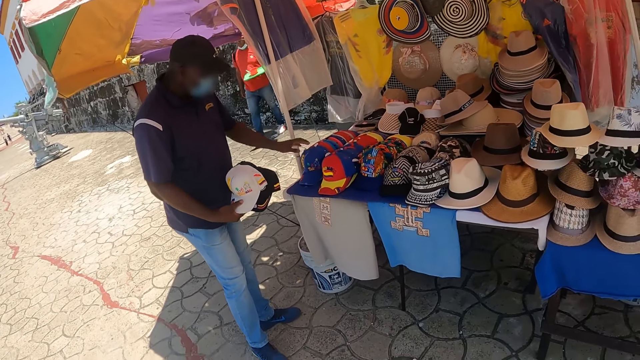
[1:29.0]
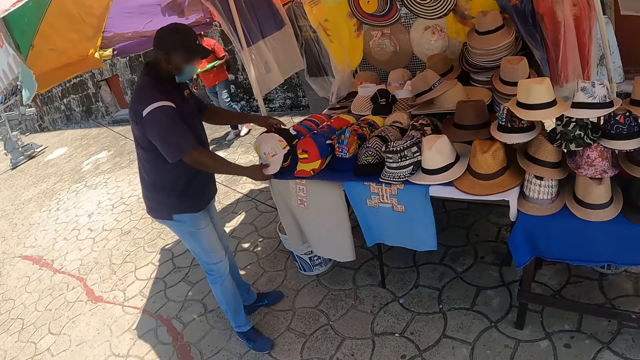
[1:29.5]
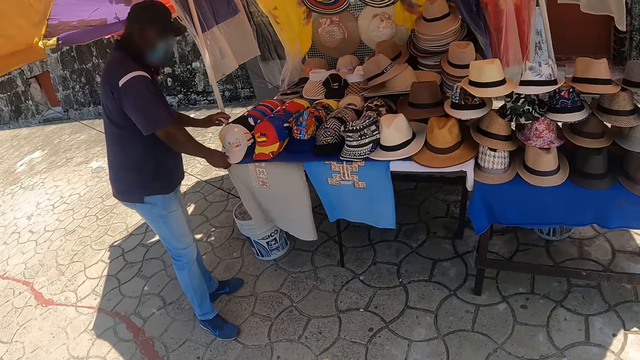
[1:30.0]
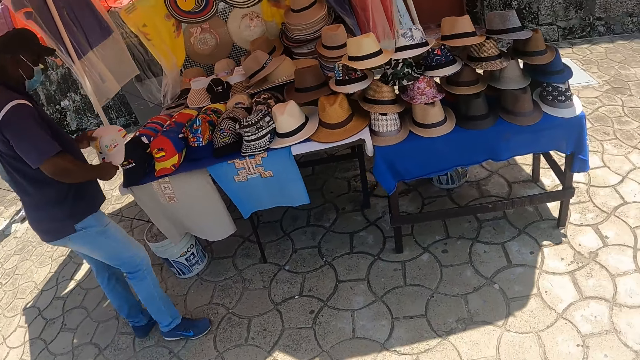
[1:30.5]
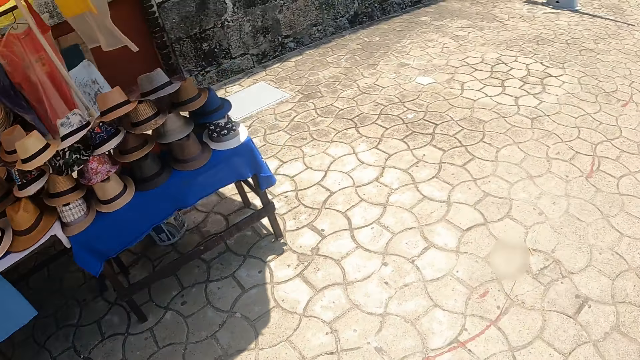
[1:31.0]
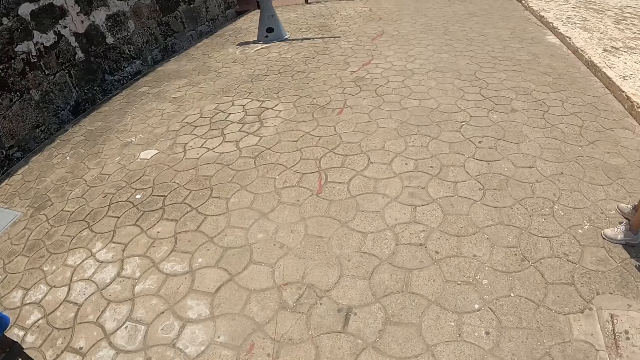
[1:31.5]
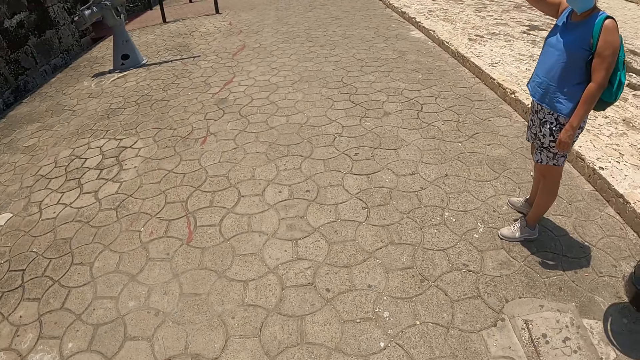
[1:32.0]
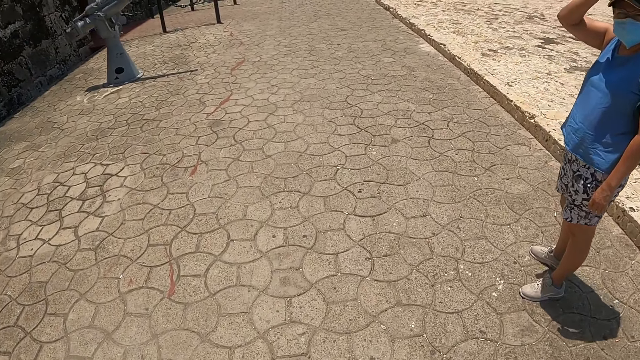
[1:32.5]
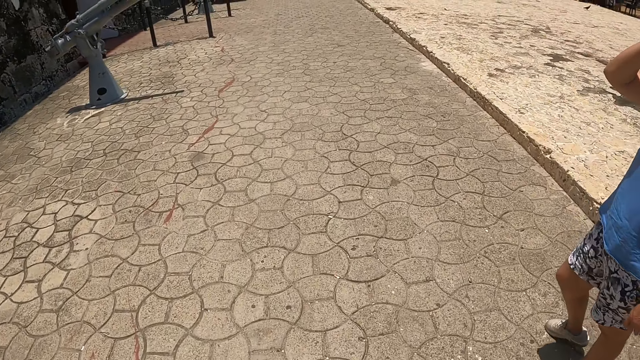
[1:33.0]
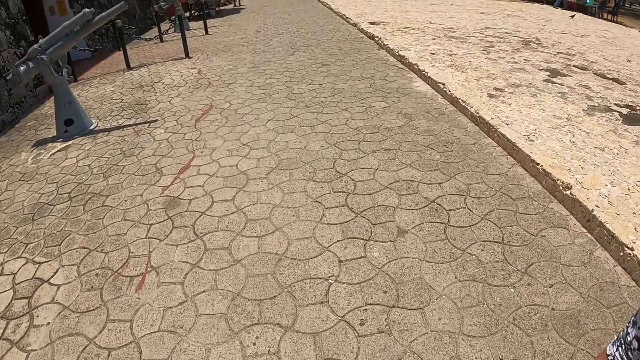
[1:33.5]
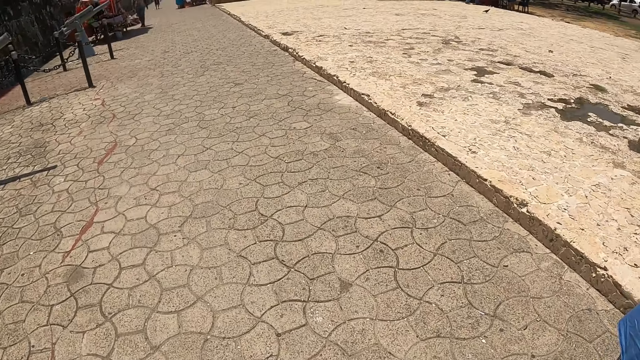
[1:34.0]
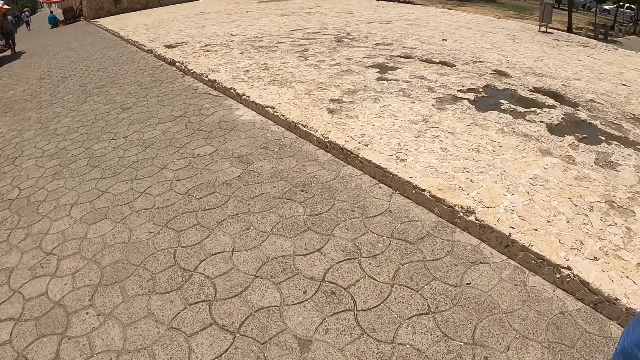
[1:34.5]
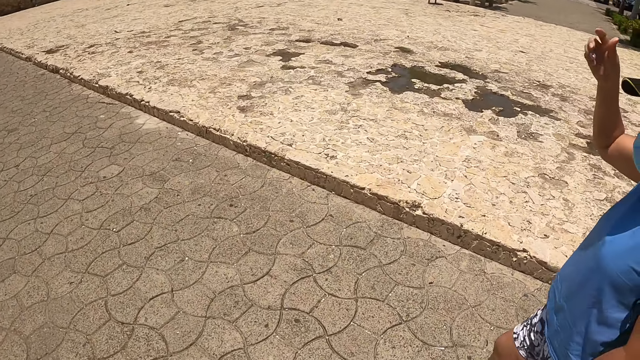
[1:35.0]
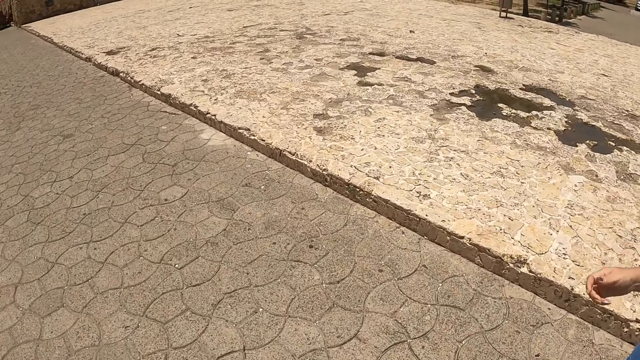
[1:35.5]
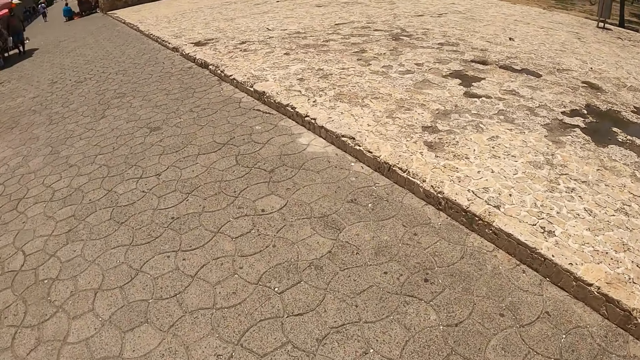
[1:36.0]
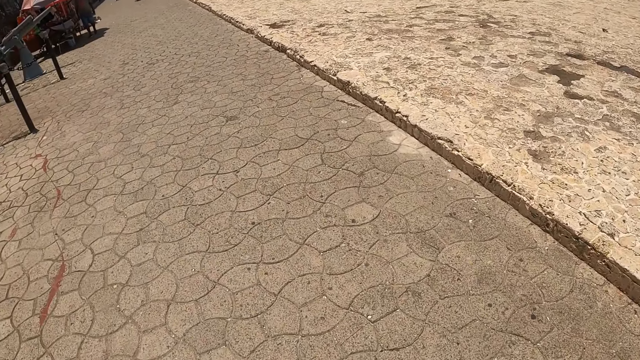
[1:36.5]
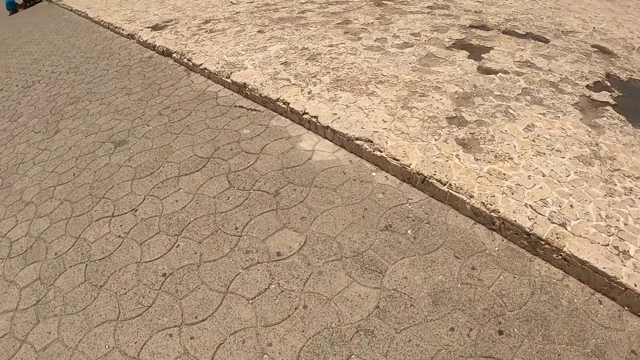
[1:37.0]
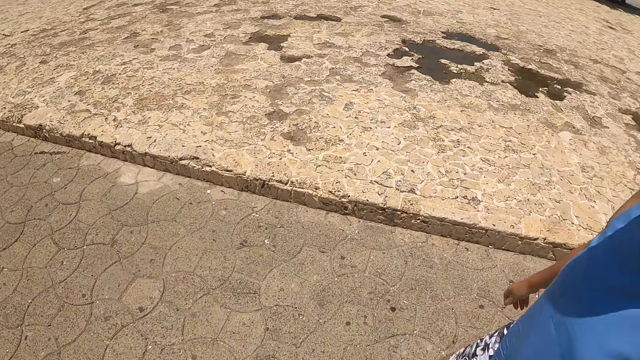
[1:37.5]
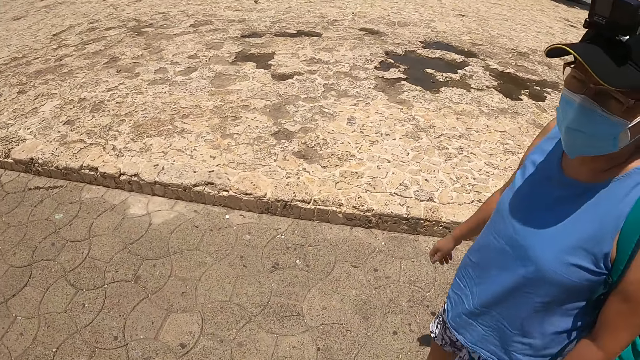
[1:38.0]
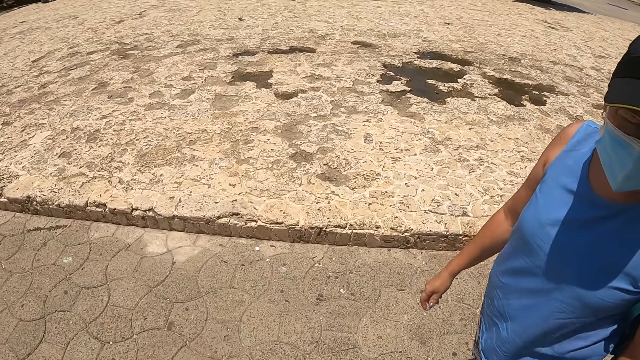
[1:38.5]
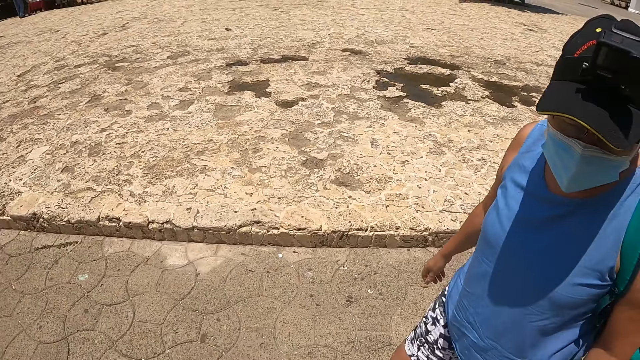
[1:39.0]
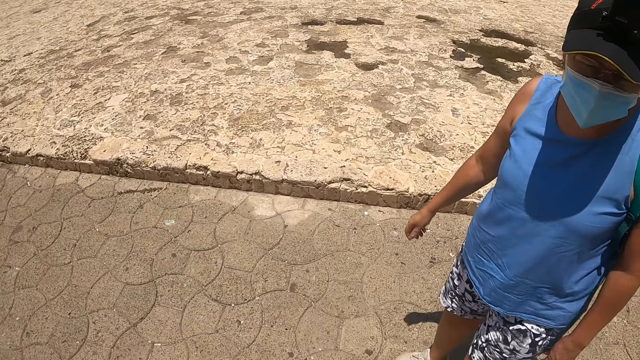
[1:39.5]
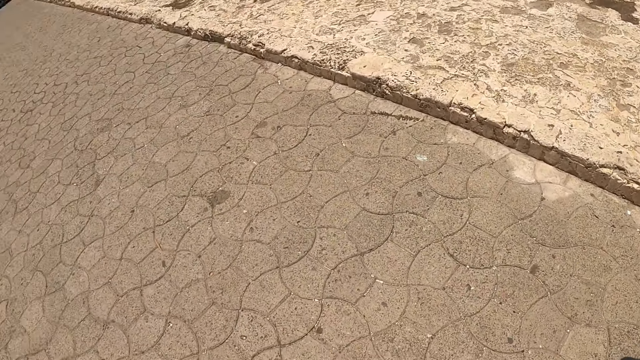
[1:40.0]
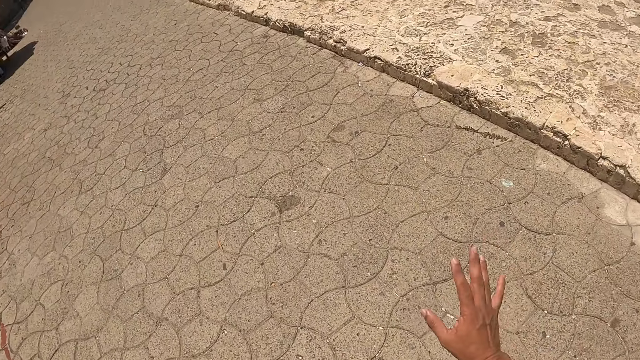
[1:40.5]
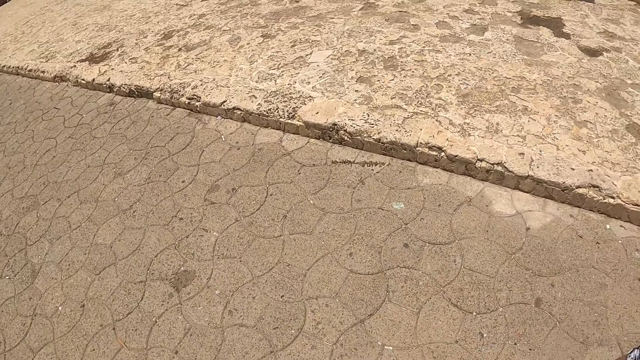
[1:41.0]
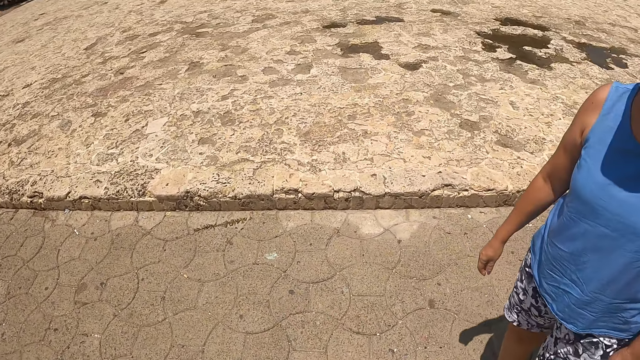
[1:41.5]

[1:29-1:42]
The camera wearer walks on the street or sidewalk. They interact with a person. The person walks on the street.

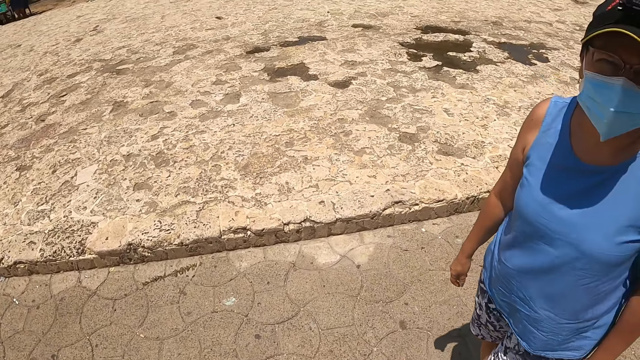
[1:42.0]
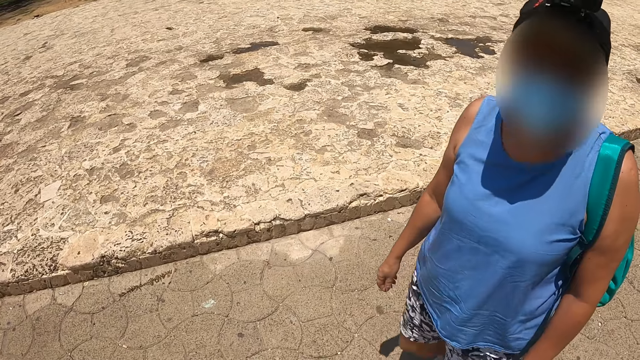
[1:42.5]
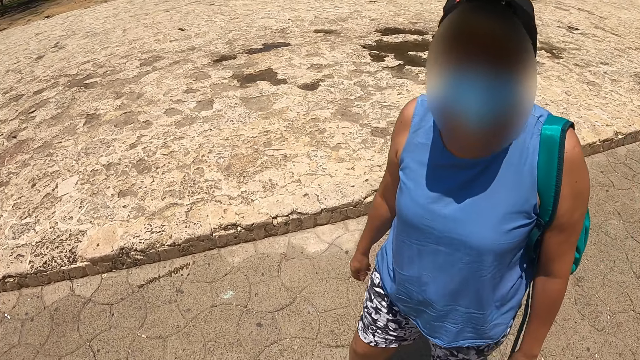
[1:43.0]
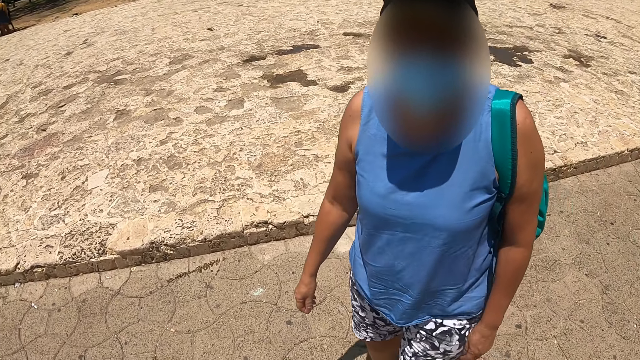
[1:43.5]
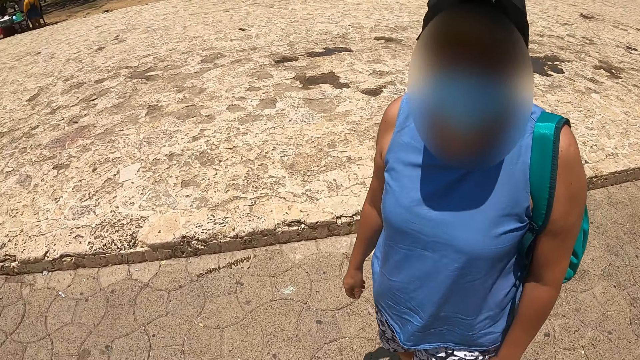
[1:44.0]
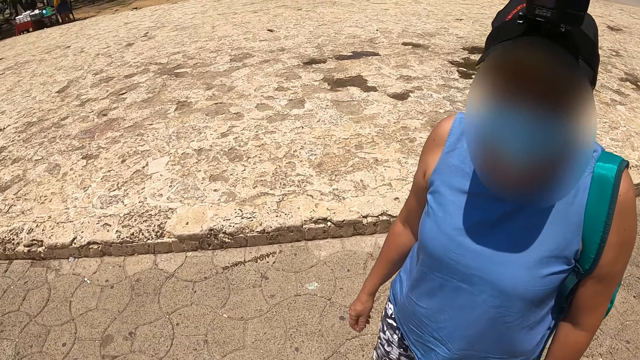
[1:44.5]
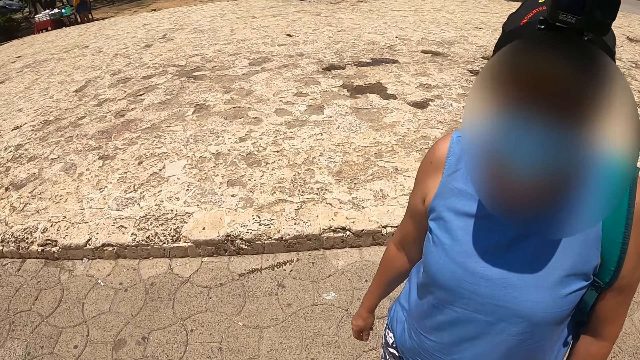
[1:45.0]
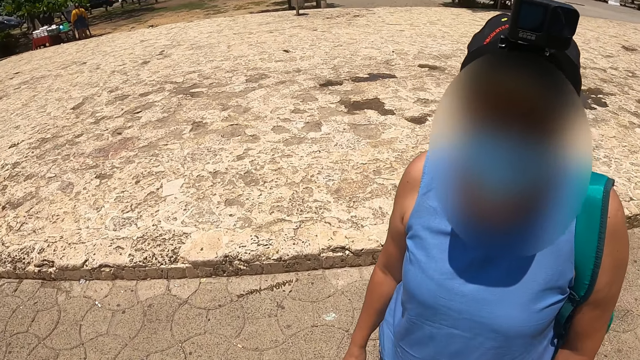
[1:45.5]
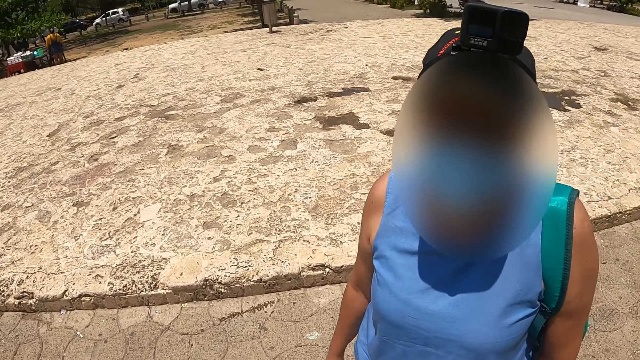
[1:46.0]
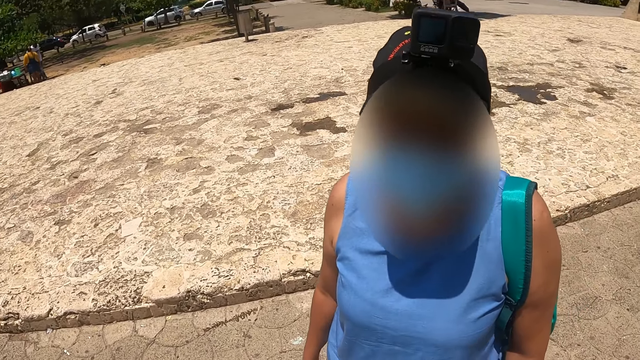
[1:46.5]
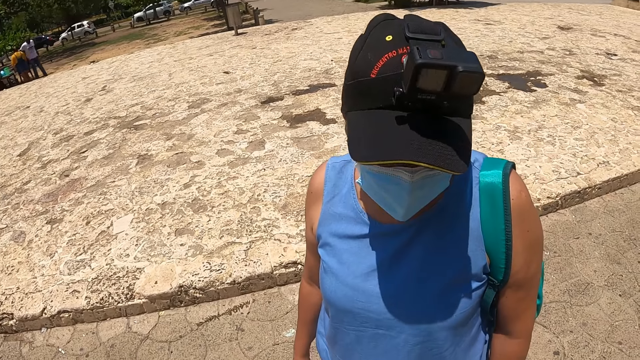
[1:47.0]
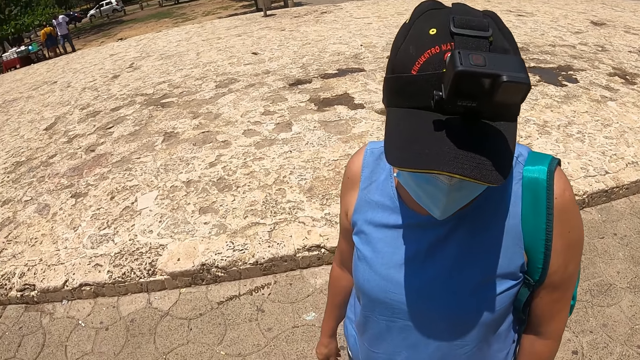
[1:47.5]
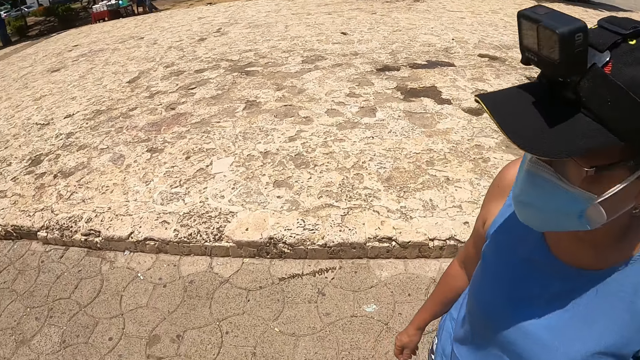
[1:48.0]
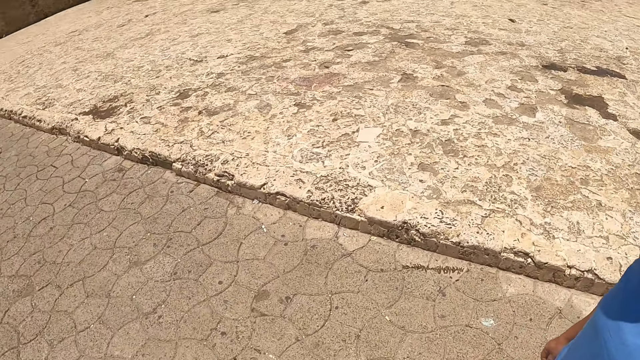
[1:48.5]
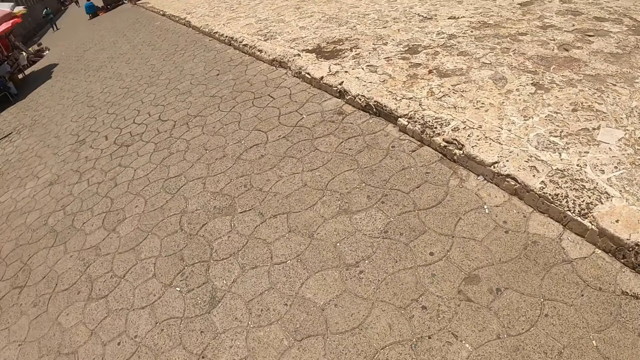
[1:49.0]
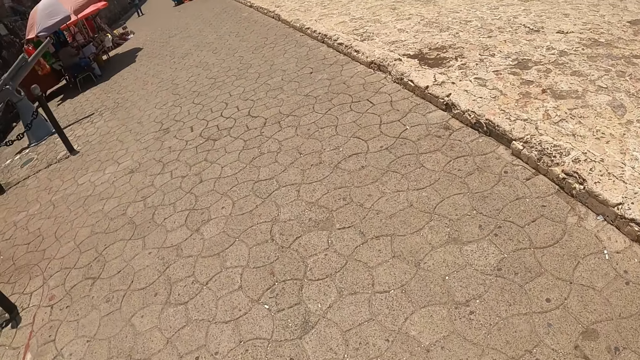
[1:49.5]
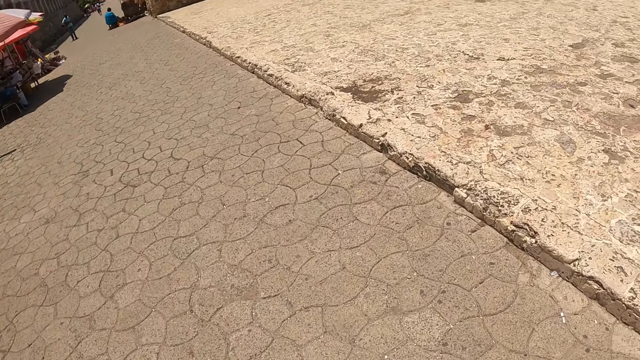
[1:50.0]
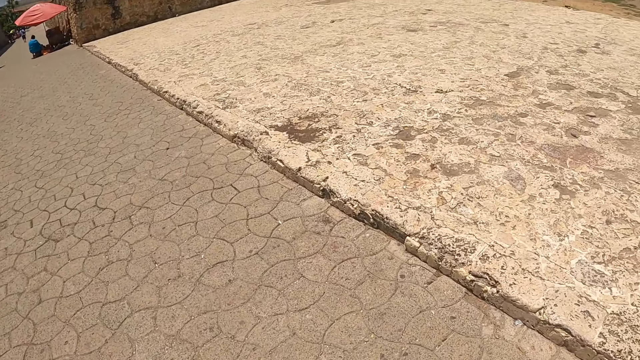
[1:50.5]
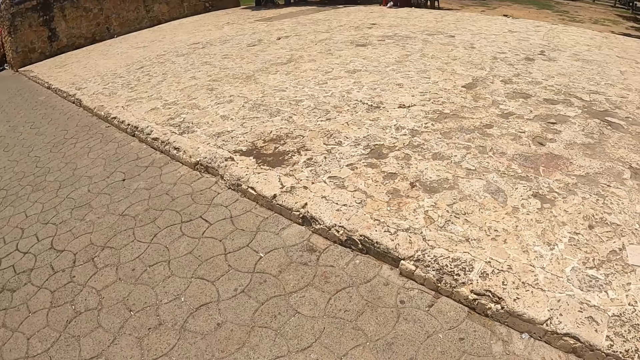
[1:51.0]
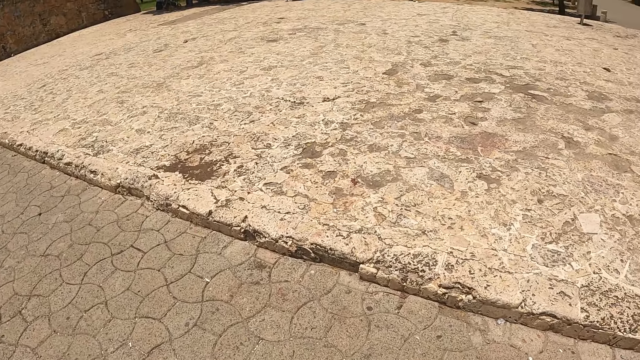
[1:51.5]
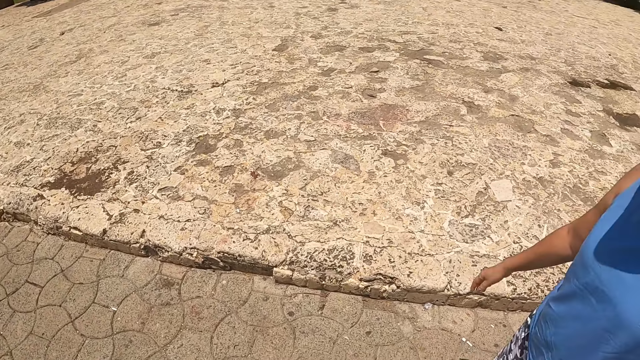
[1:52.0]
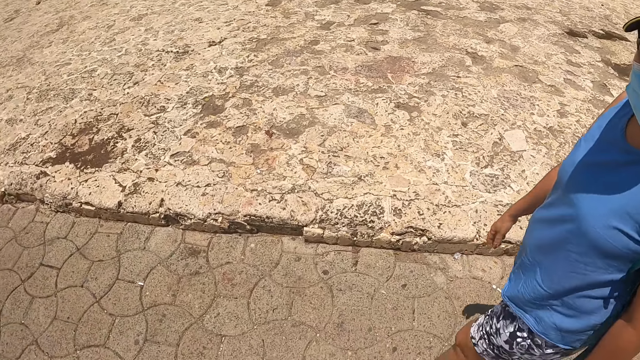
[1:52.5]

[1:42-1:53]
The camera wearer stands on the sidewalk. They interact with a person. They walk on the street or sidewalk.
